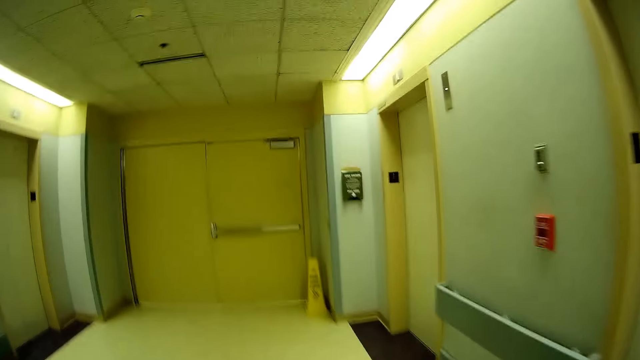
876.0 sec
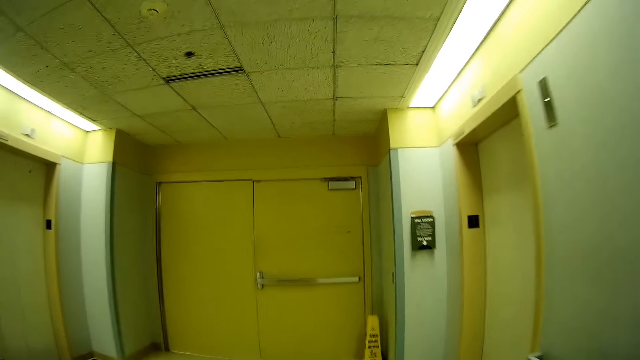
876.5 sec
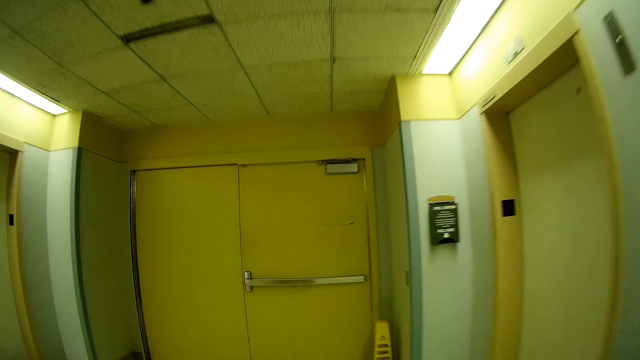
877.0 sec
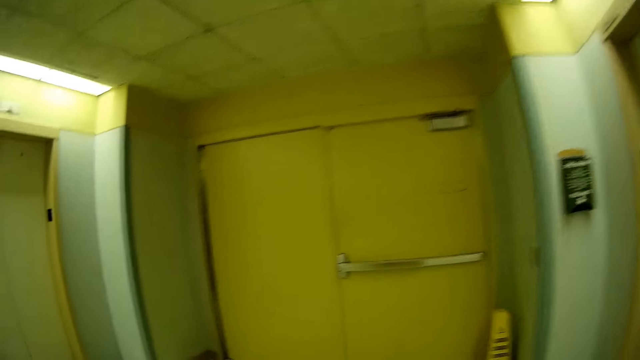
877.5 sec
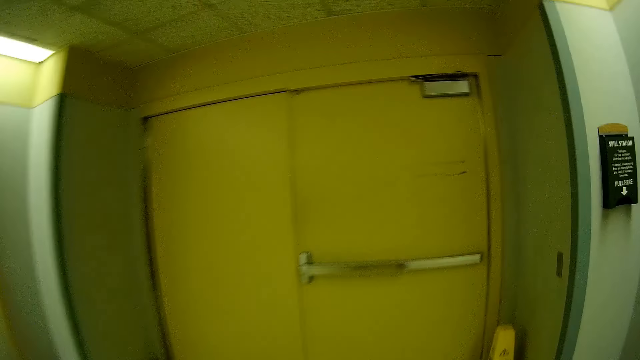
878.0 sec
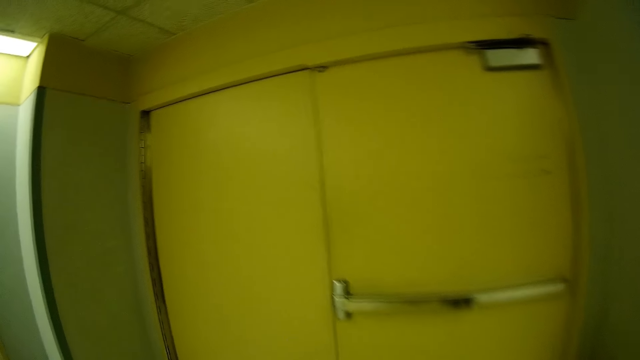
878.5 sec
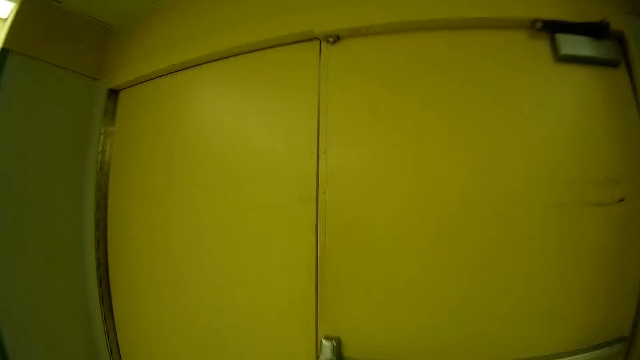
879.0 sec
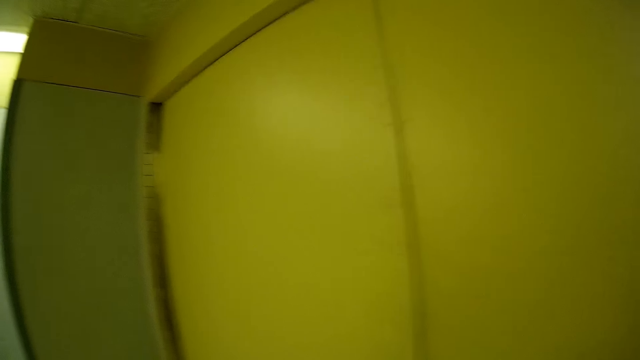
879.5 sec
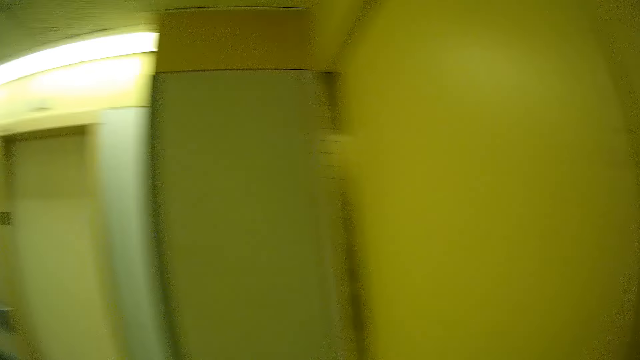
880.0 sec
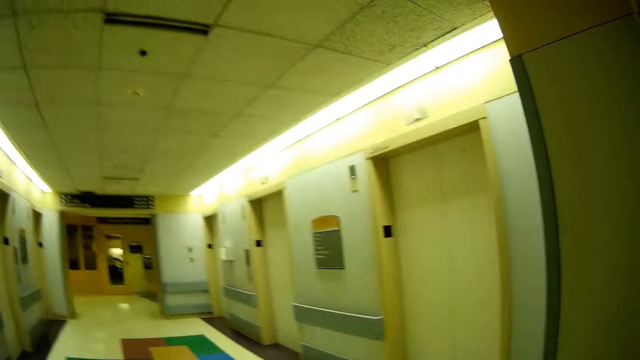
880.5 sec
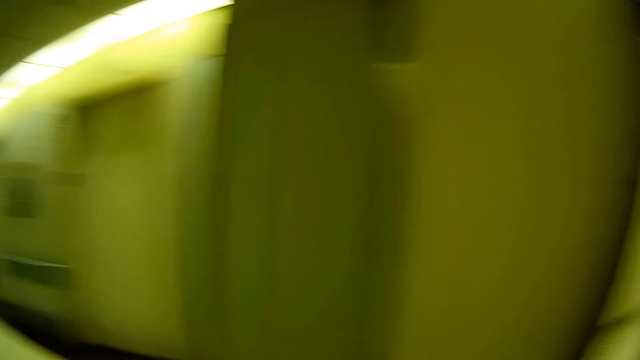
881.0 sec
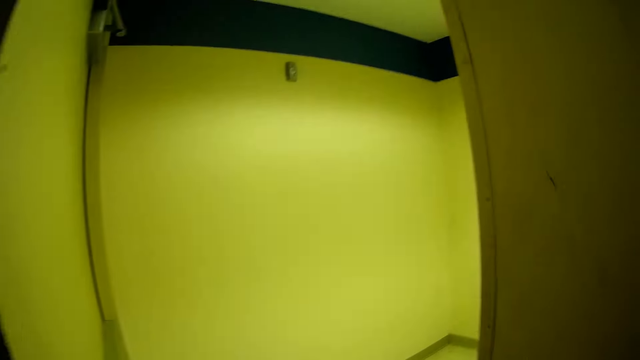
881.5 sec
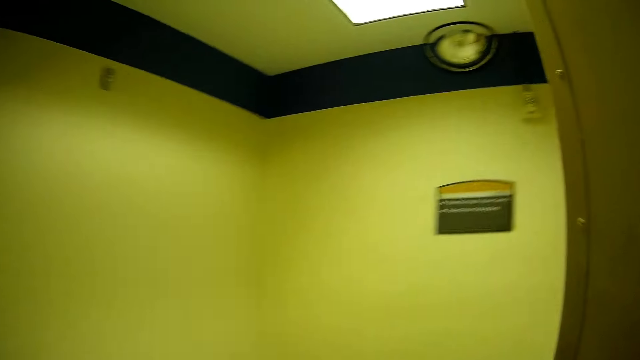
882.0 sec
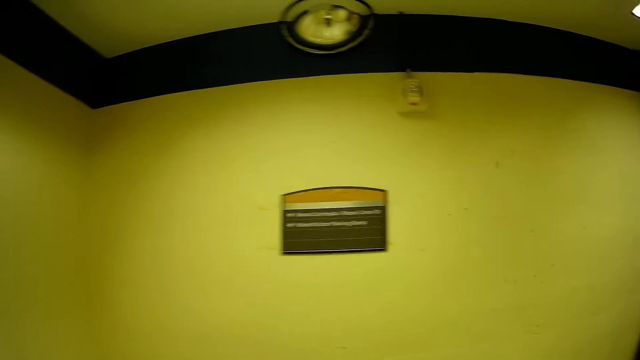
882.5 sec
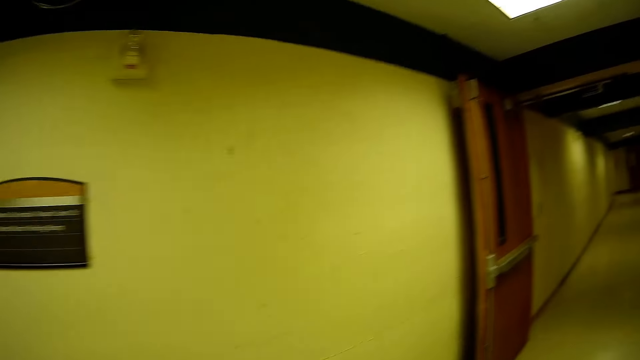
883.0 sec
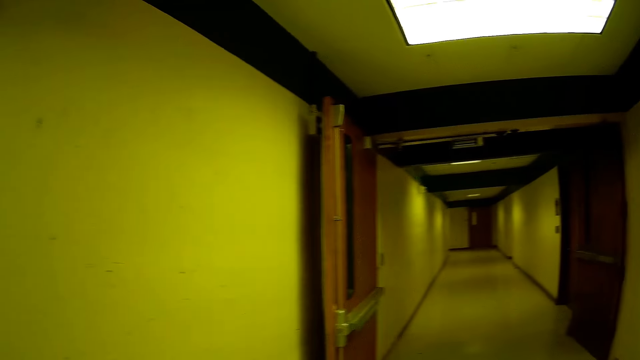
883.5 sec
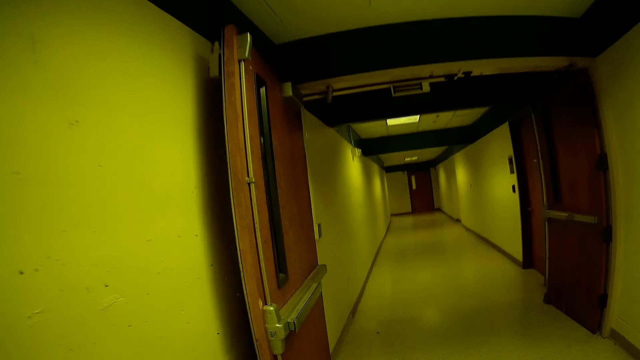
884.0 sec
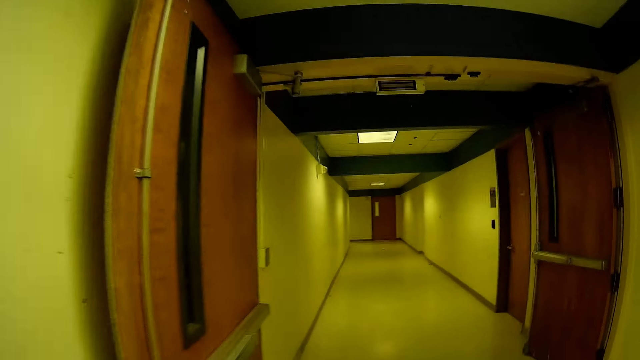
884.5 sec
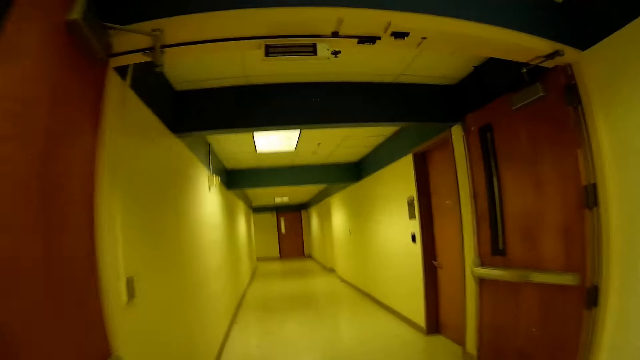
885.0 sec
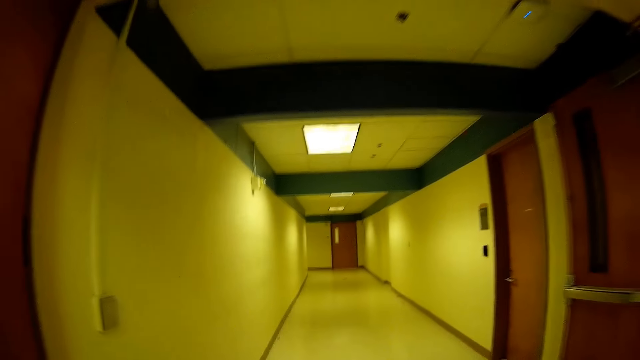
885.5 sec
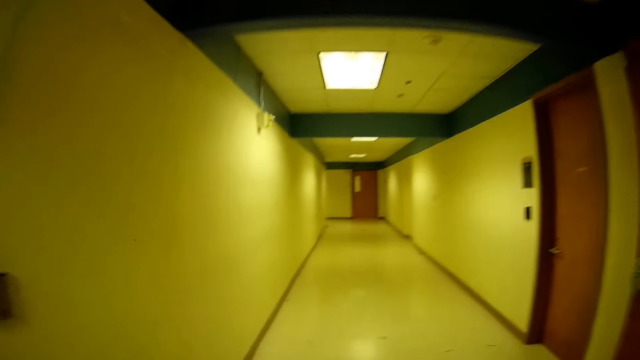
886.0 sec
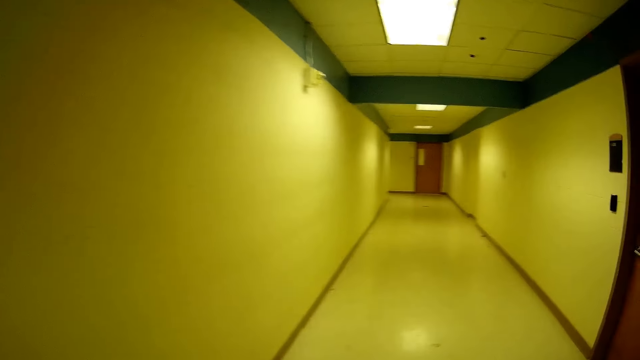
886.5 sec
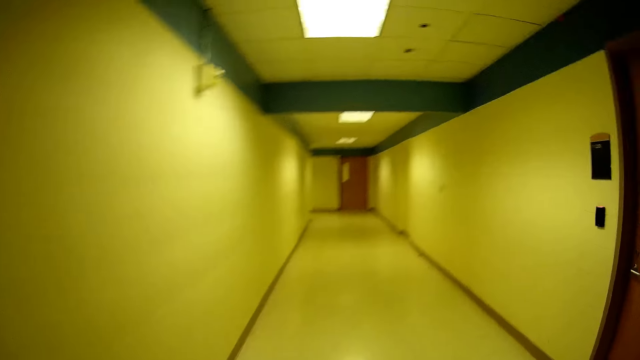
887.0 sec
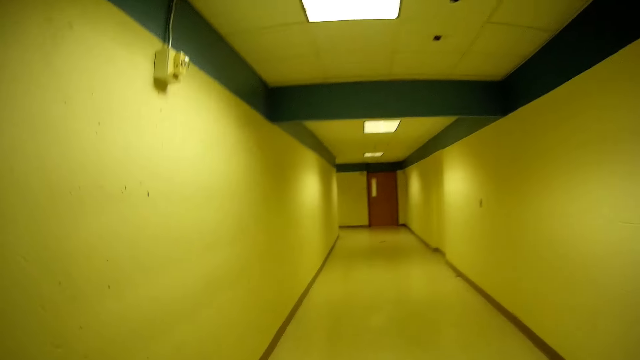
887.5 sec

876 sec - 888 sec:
The camera wearer opens a door with his right hand. He walks down a hallway.

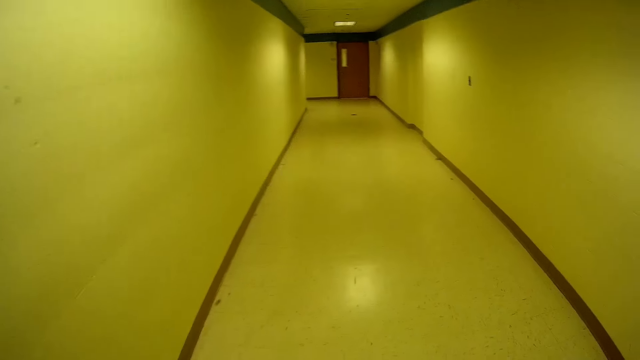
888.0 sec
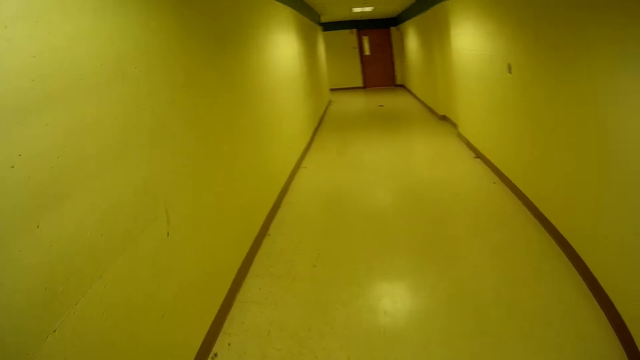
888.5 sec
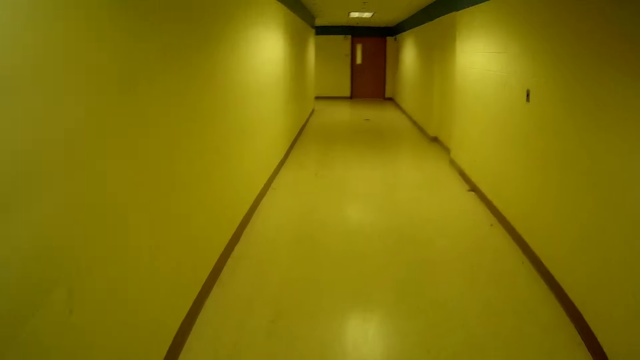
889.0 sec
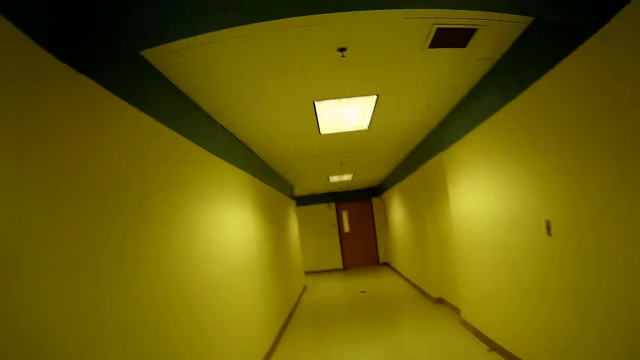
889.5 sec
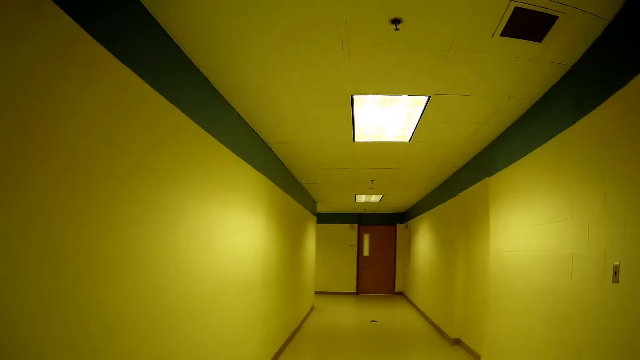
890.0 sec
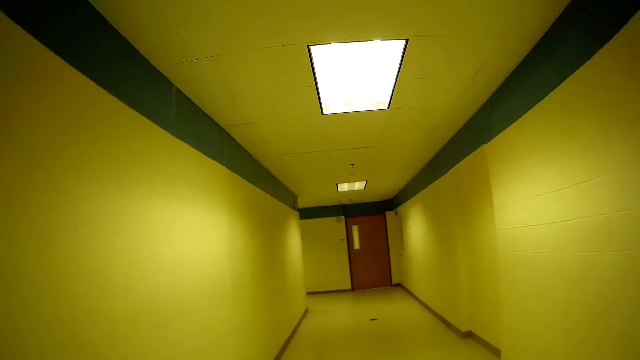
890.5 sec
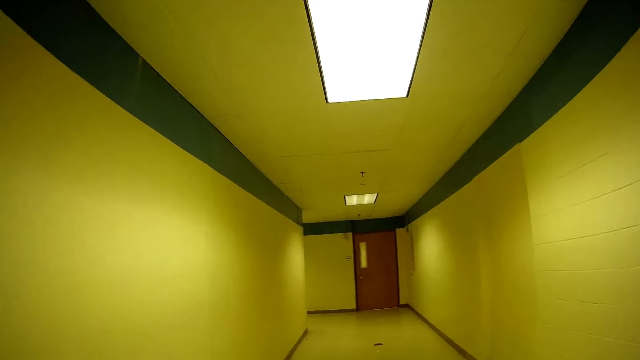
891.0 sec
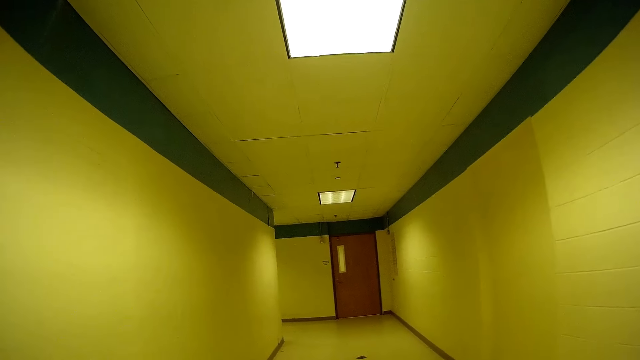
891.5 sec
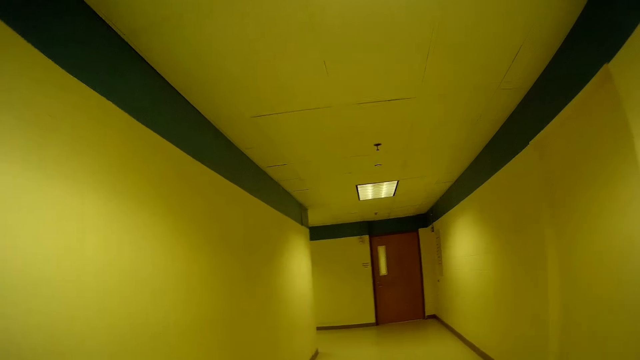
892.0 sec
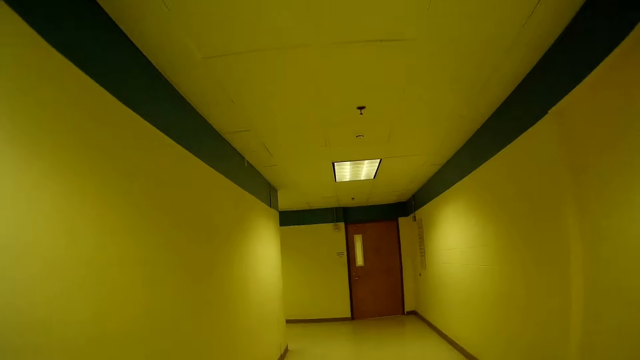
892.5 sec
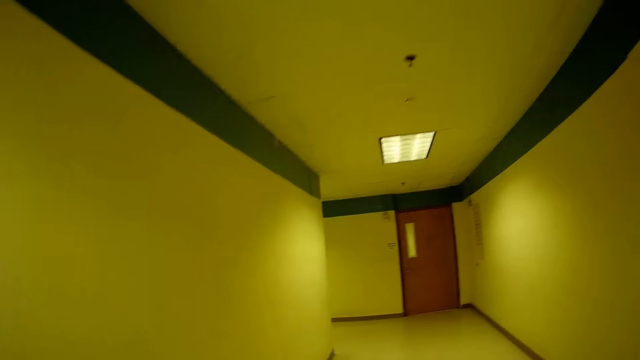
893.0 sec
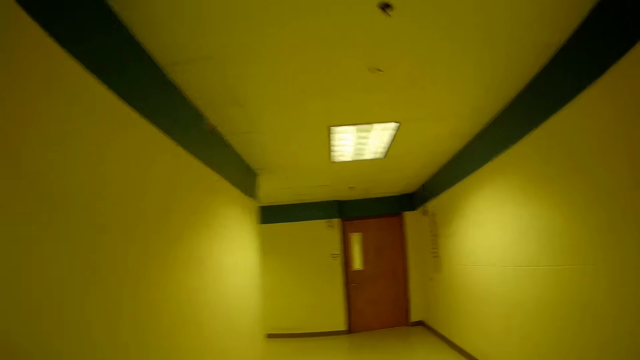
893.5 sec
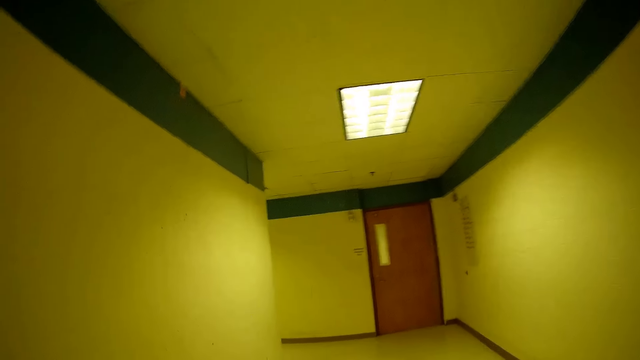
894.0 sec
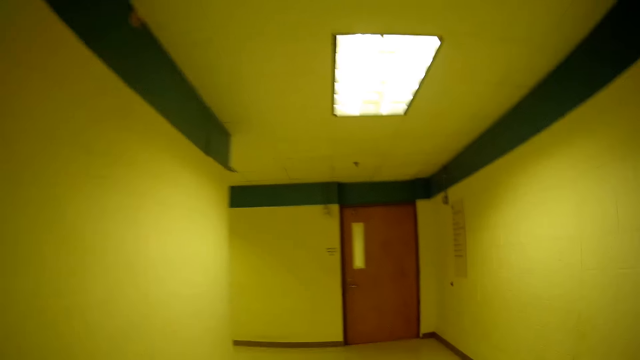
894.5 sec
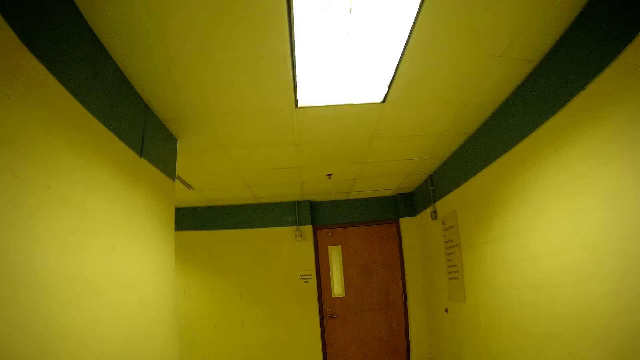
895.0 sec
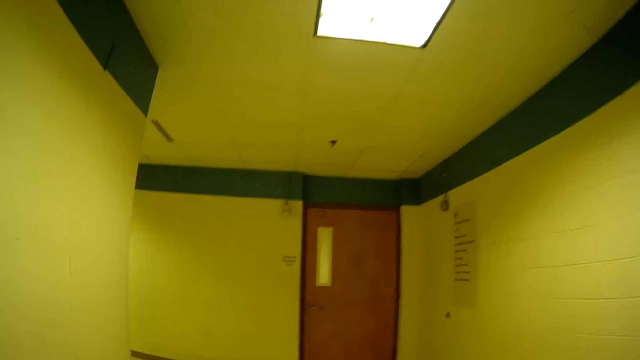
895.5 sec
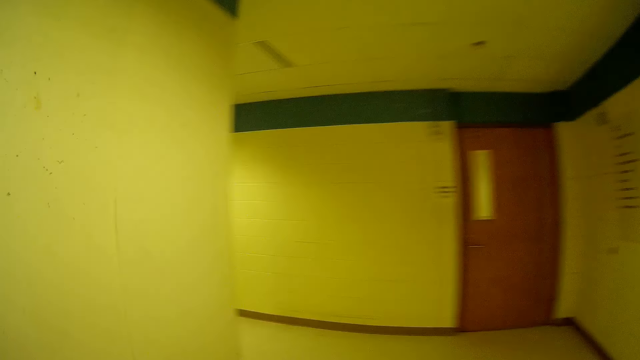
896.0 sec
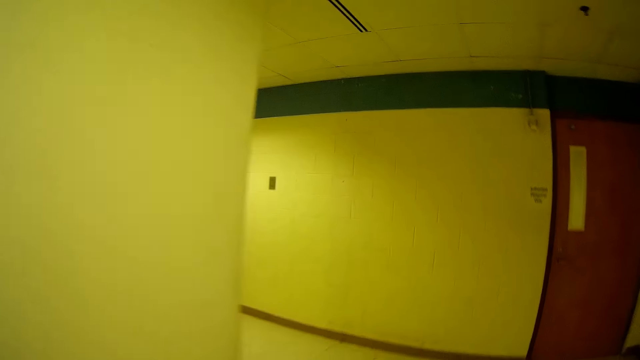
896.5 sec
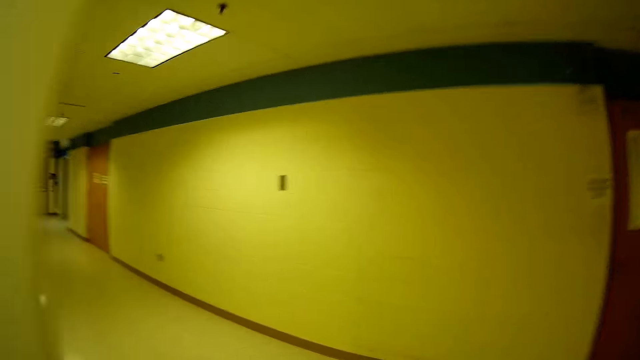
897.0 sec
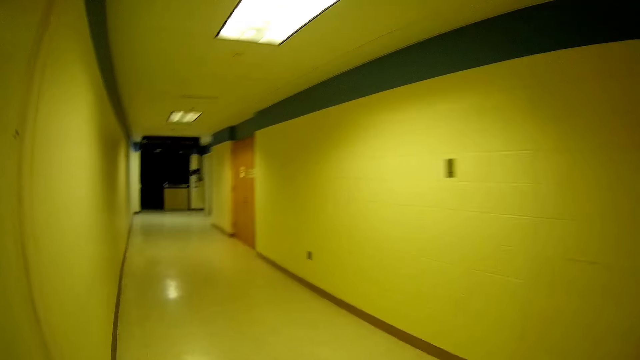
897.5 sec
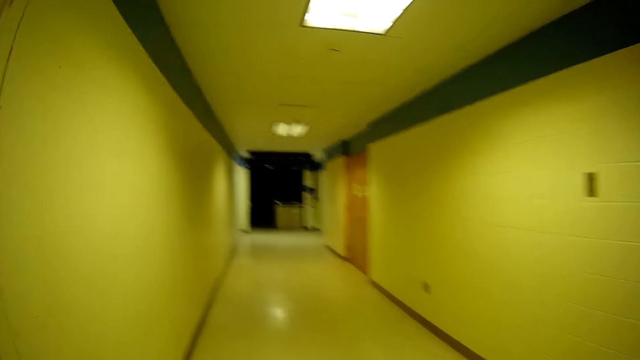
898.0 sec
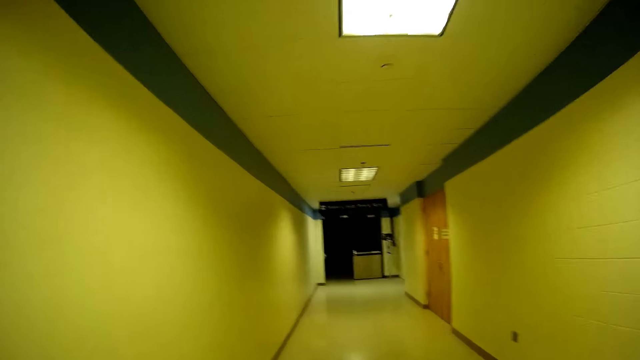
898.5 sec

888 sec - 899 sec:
The camera wearer walks down the hallway.
